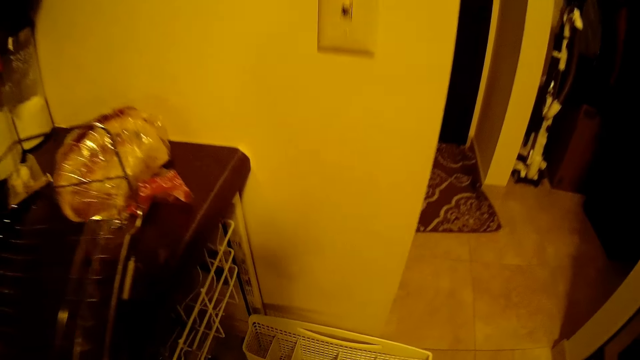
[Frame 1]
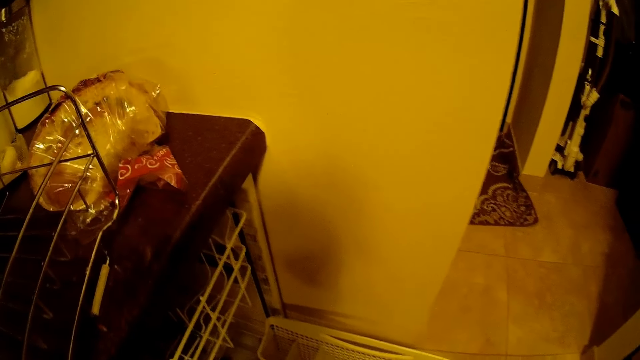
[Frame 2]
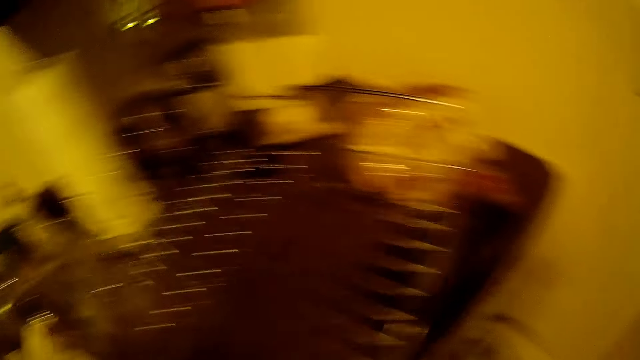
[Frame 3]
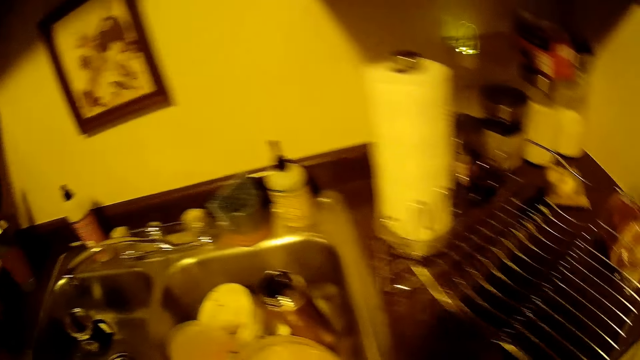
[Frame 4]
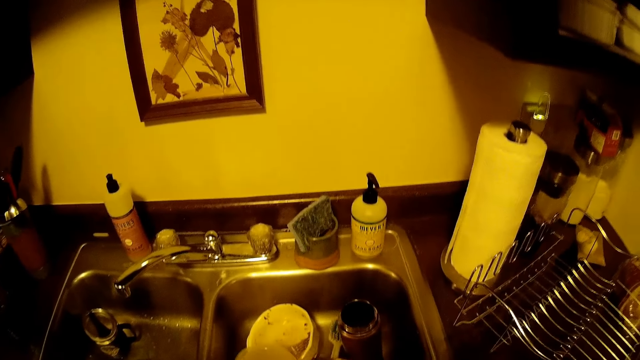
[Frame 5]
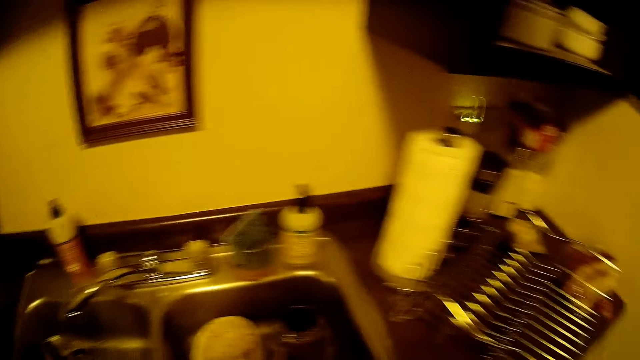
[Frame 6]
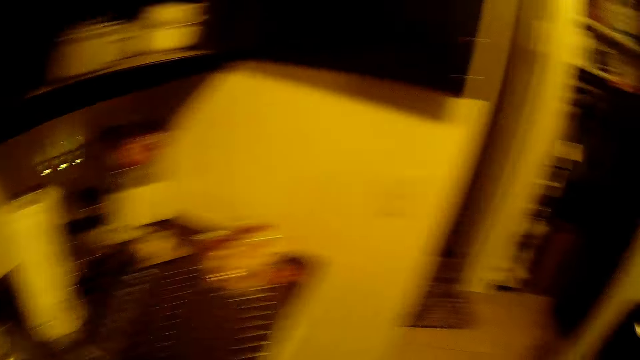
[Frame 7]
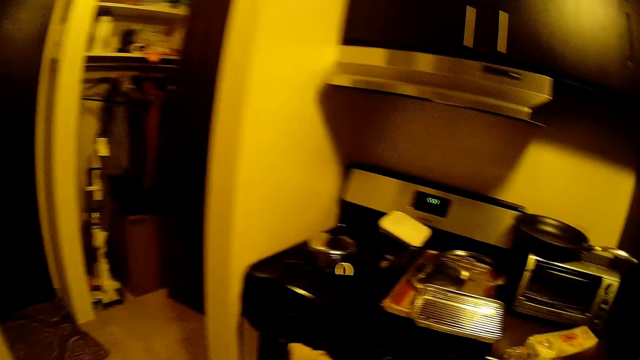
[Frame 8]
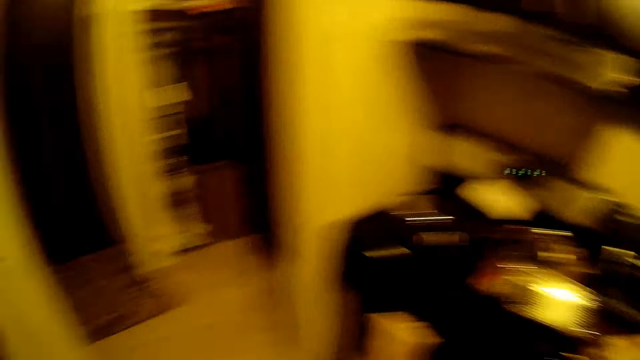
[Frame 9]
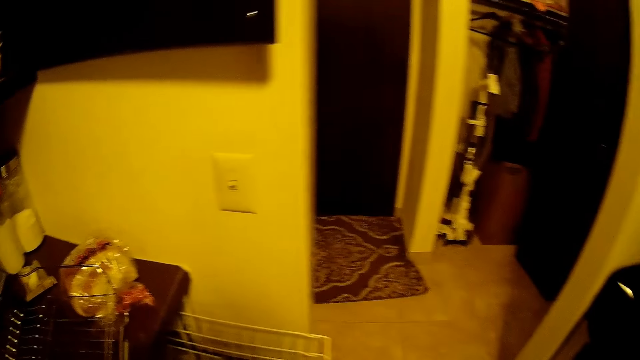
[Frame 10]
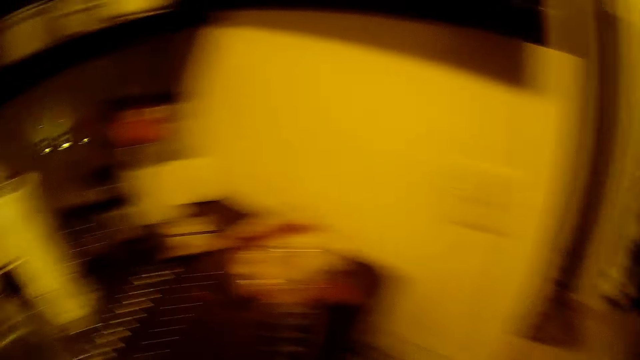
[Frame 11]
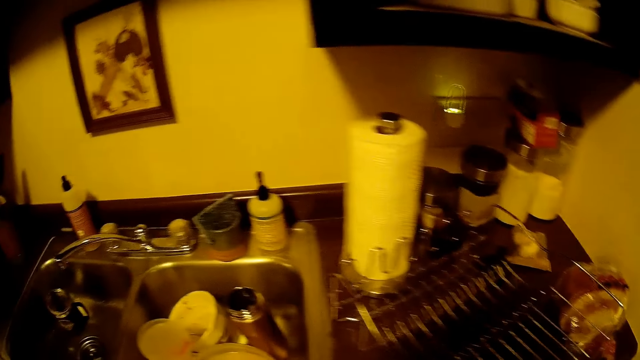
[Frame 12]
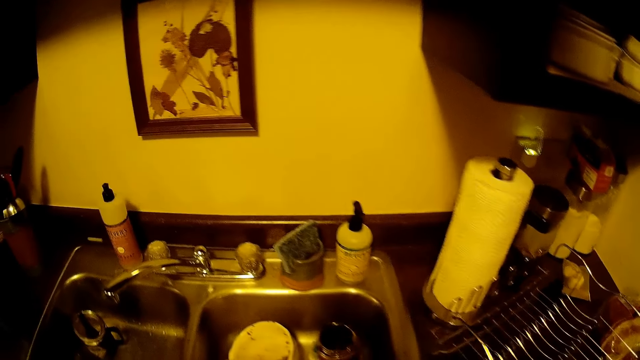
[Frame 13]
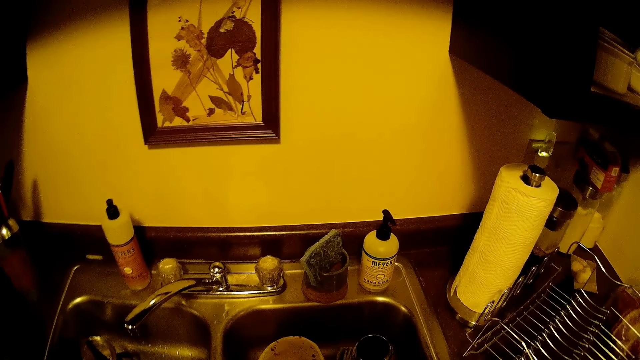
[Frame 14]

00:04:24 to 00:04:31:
The camera wearer walks around the room. They look around.

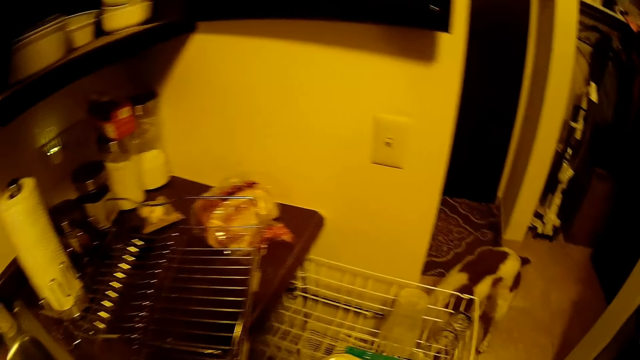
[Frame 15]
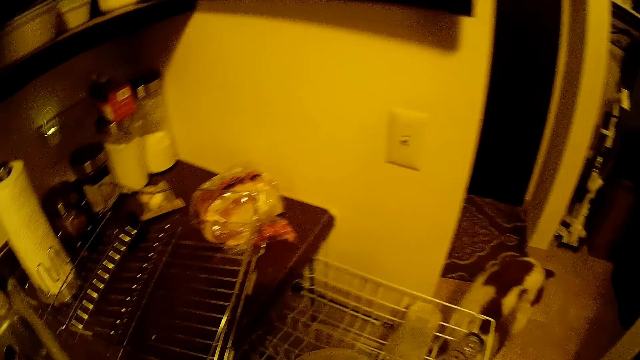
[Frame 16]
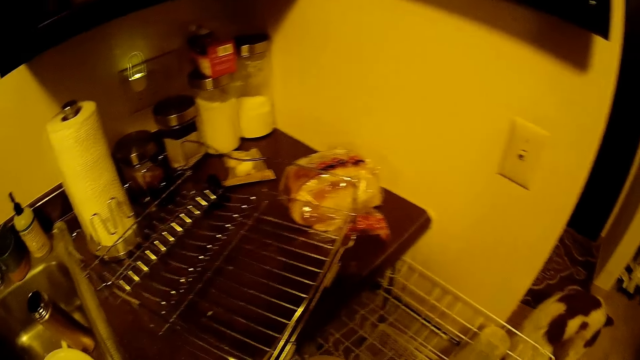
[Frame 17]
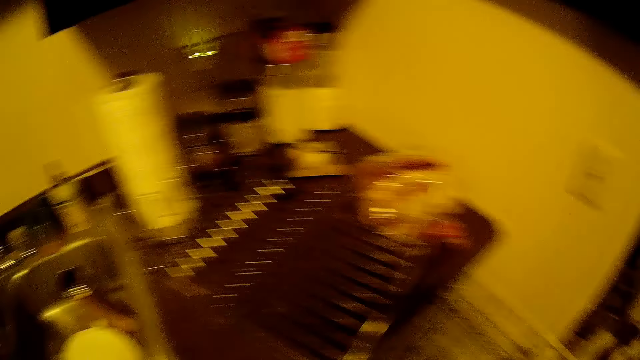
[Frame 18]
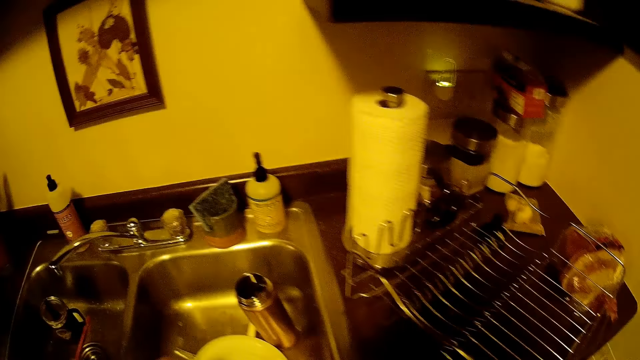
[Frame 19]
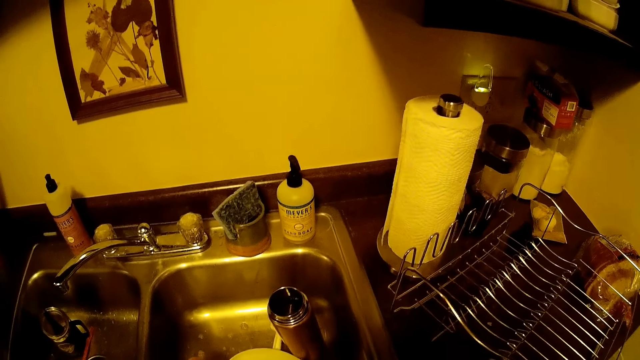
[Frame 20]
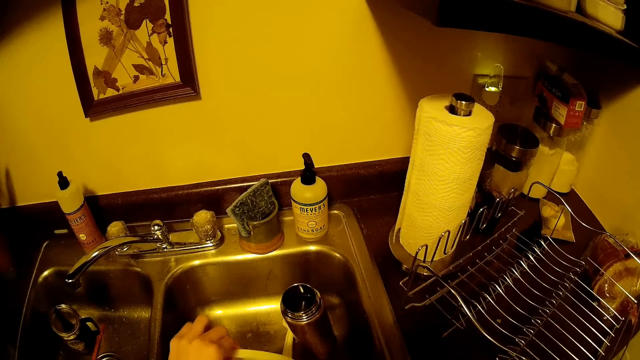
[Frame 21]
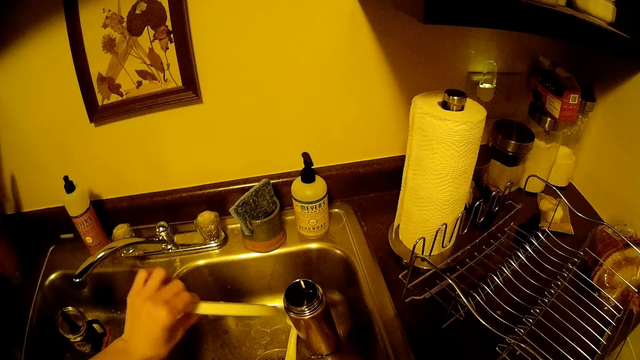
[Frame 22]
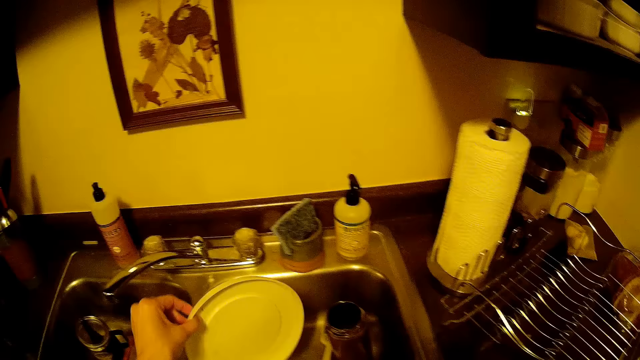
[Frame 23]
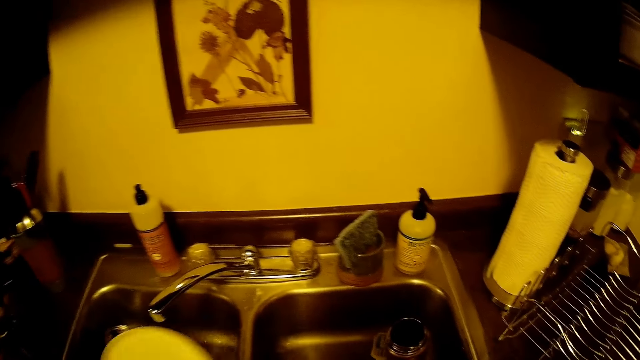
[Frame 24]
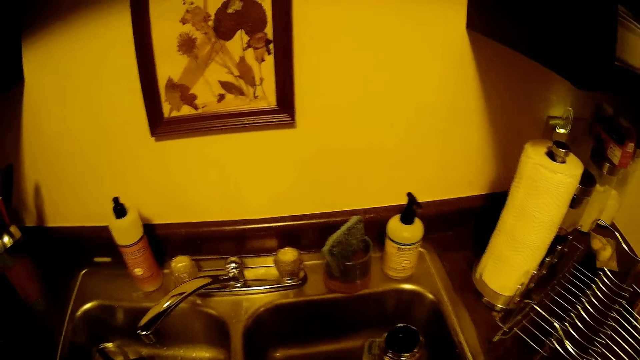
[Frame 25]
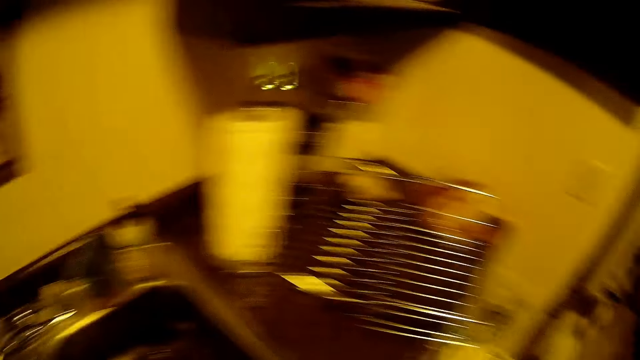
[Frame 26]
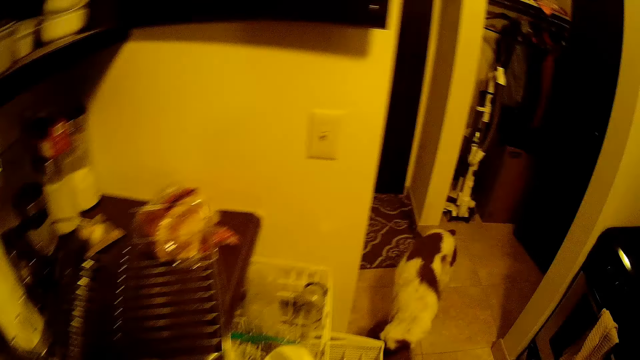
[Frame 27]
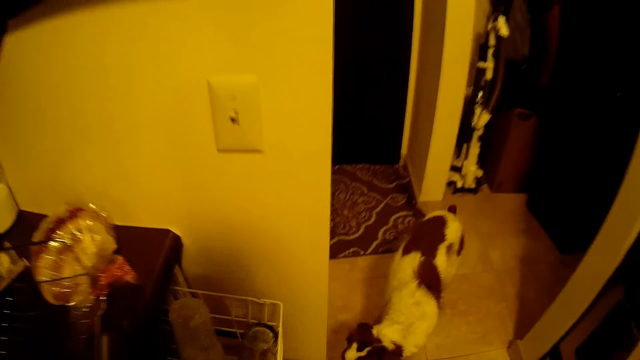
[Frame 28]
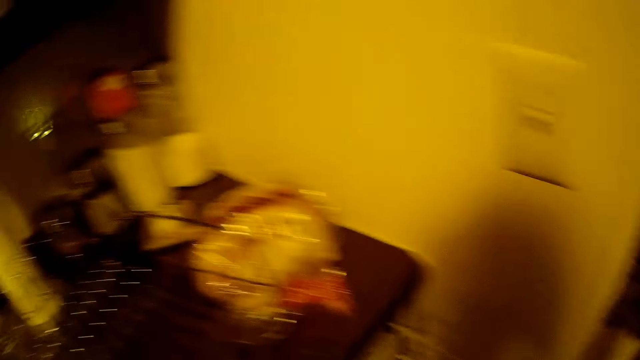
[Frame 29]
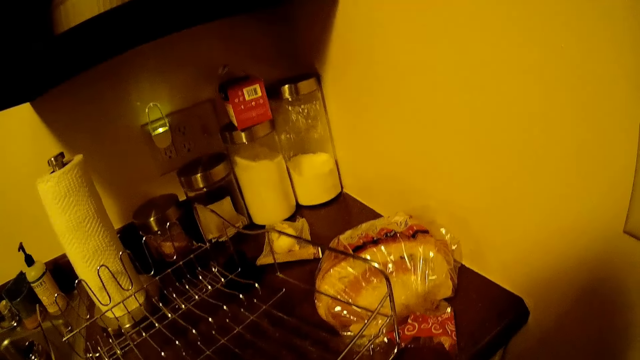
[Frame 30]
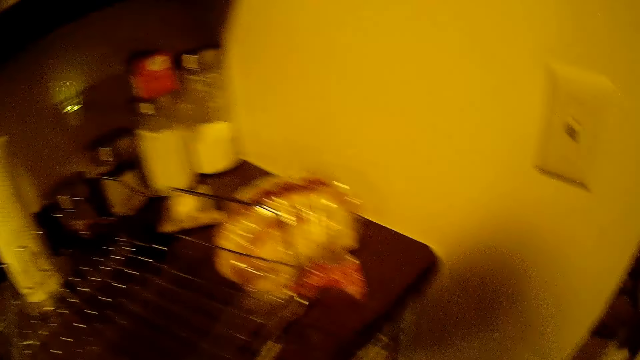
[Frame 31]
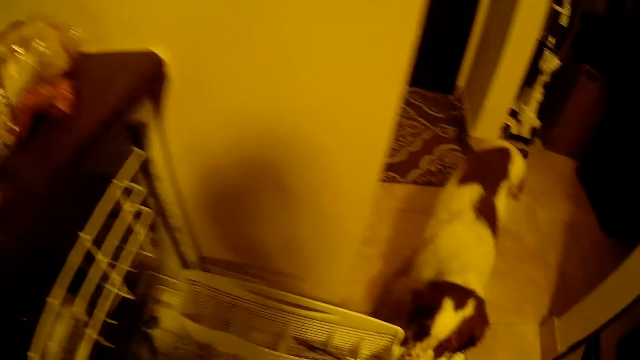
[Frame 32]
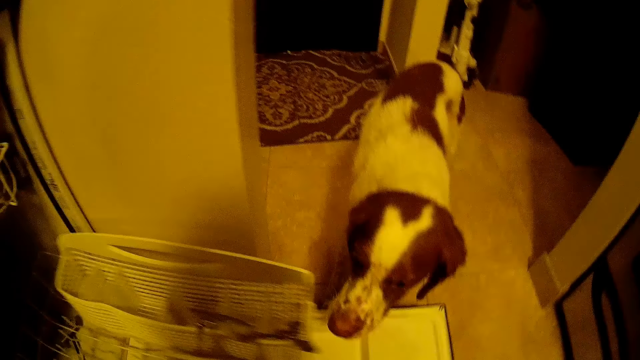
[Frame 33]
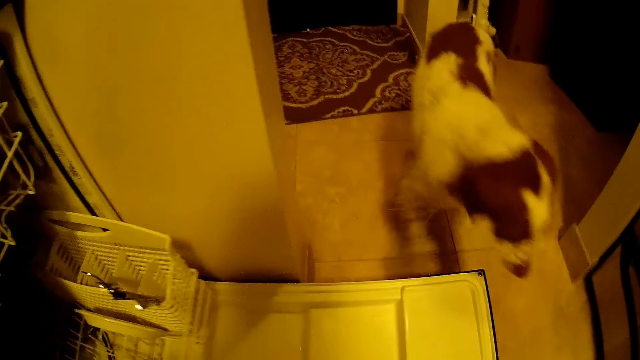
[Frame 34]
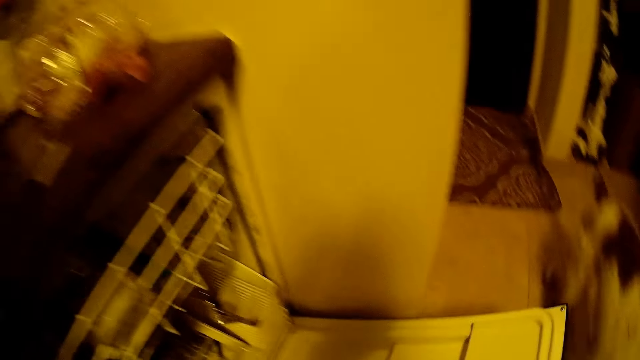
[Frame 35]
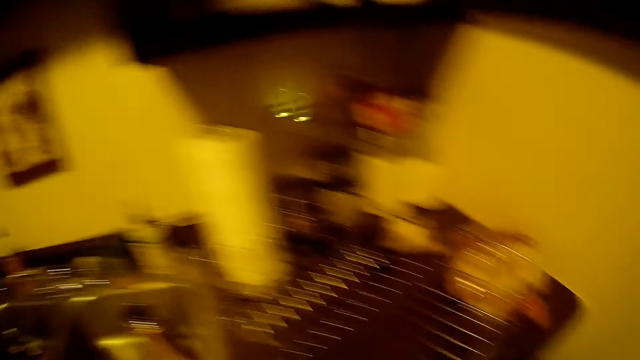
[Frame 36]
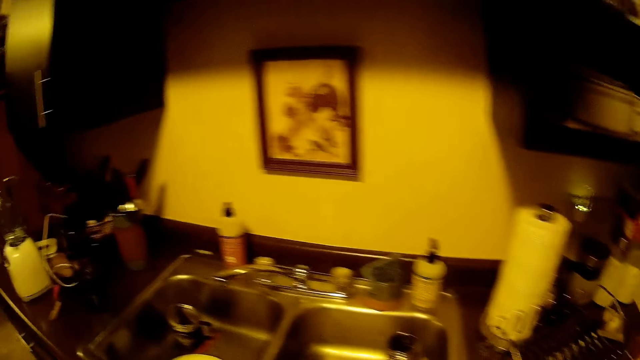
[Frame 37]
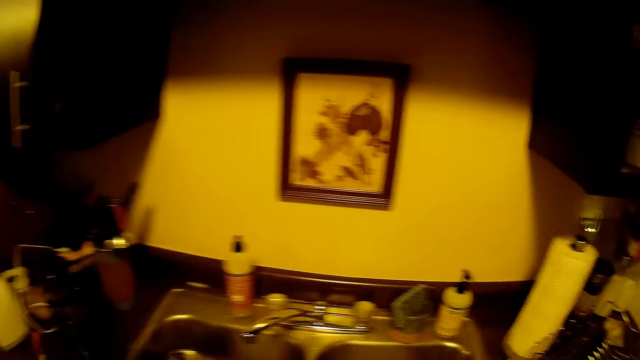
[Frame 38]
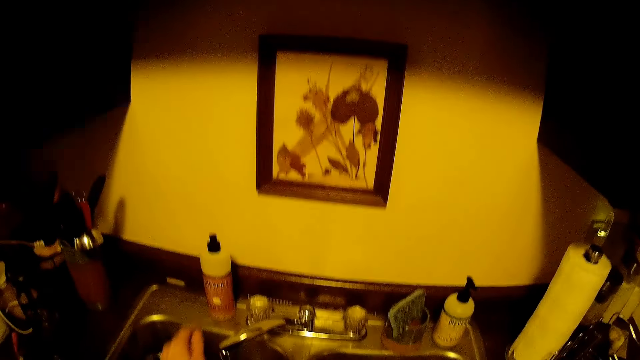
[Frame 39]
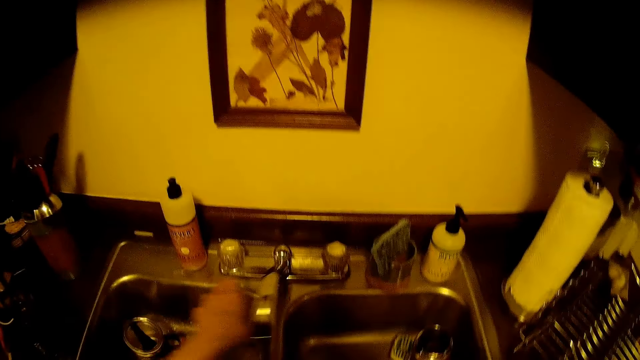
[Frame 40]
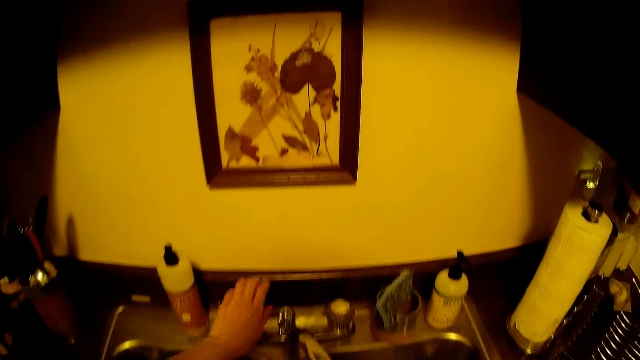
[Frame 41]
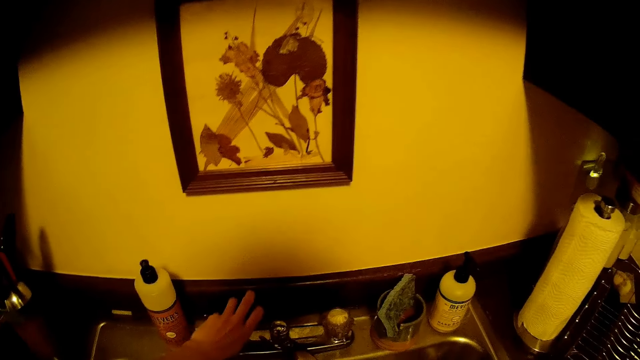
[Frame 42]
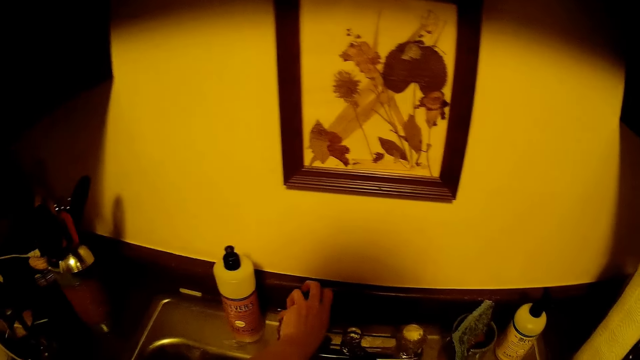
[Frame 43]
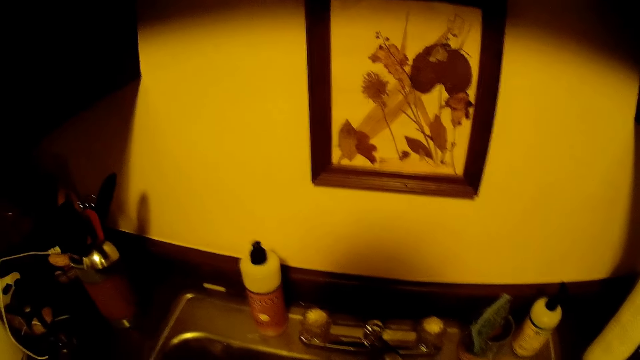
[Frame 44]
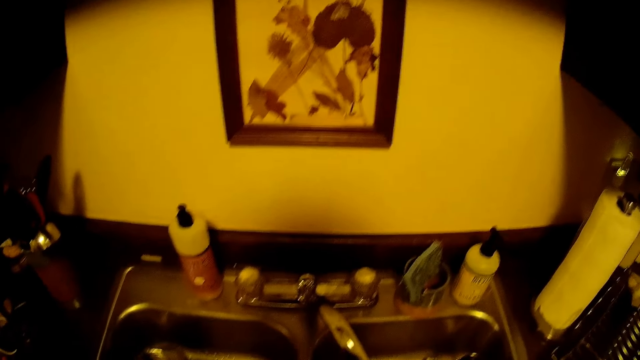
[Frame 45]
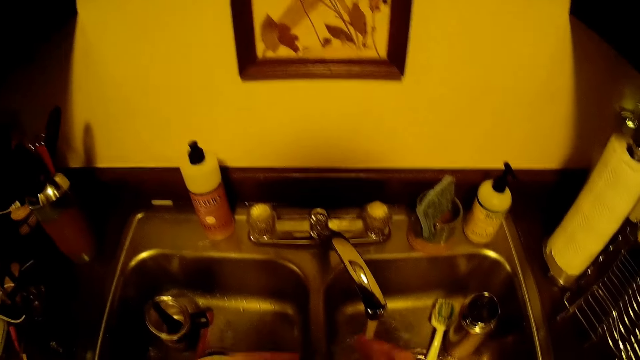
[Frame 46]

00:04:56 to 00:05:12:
The camera wearer places the bowl in the cabinet shelf or dish washer with his left hand. He drains water off a plate in the kitchen sink with his left hand. He picks up a lid. He places the plate in the kitchen sink with his left hand. He puts the knife in the dish washer. He pushes in the cabinet shelf with his left hand. A dog moves away from the cabinet. The camera wearer closes the kitchen cabinet with his right hand. He adjusts a tap by the kitchen sink with his left hand. He opens the tap with his left hand.
